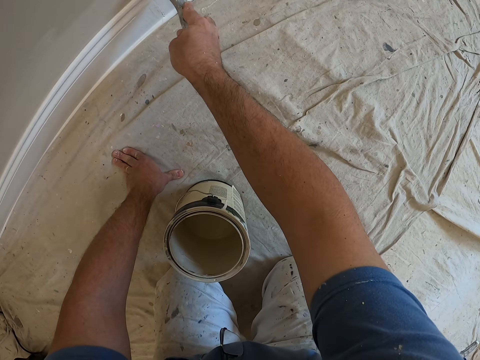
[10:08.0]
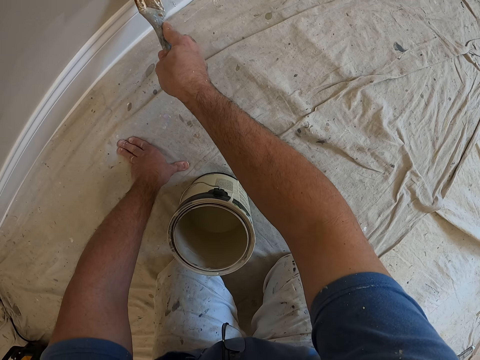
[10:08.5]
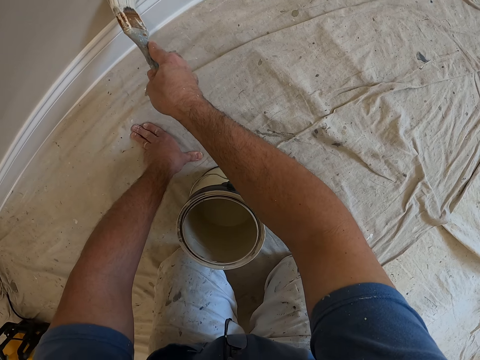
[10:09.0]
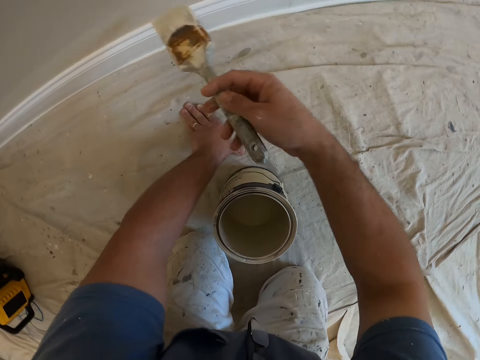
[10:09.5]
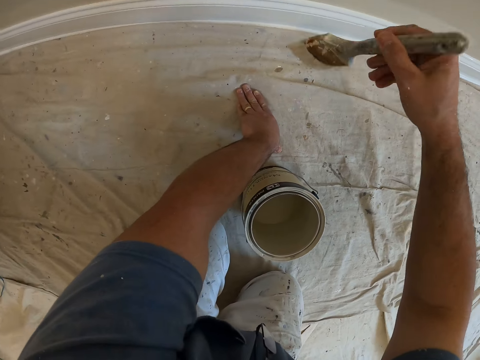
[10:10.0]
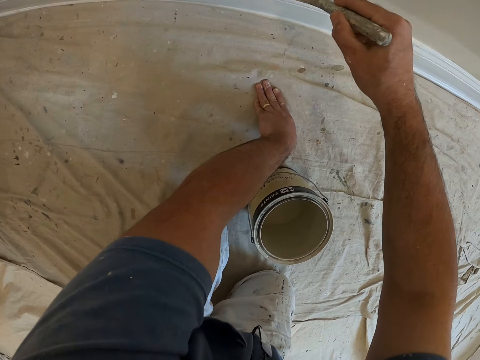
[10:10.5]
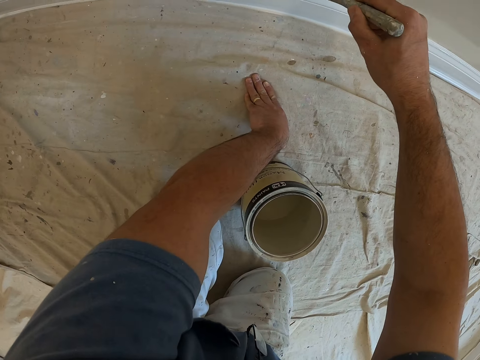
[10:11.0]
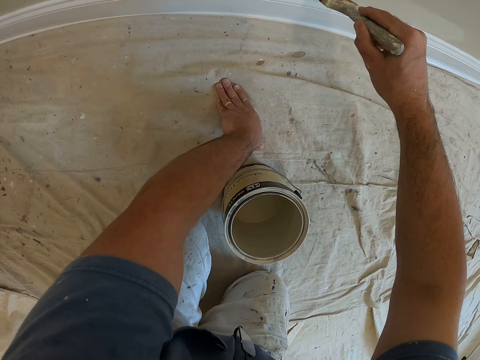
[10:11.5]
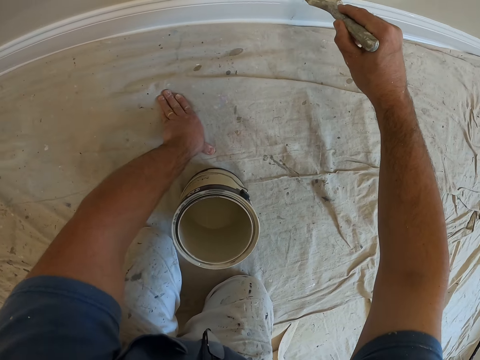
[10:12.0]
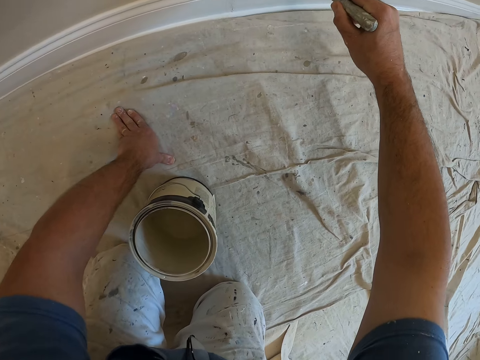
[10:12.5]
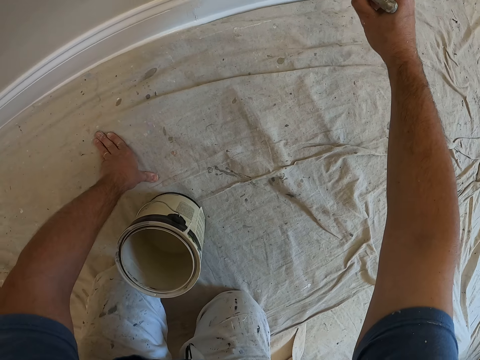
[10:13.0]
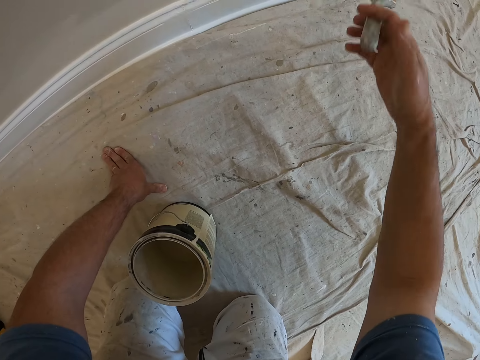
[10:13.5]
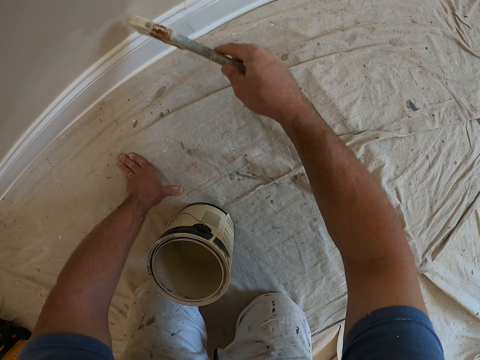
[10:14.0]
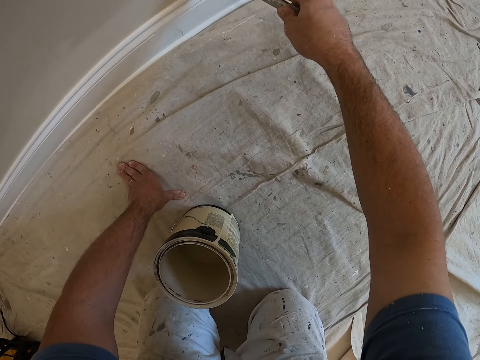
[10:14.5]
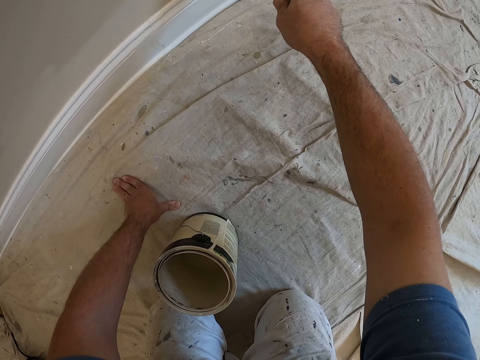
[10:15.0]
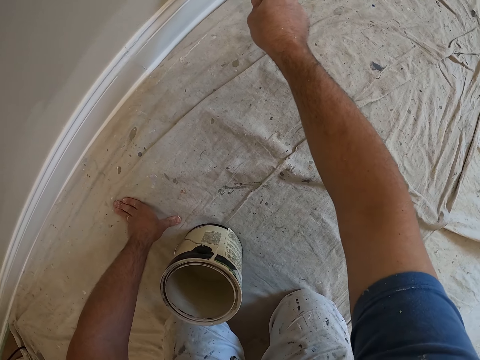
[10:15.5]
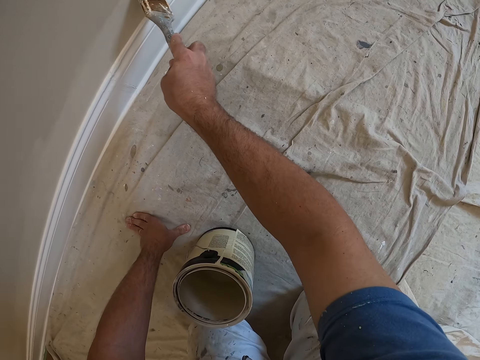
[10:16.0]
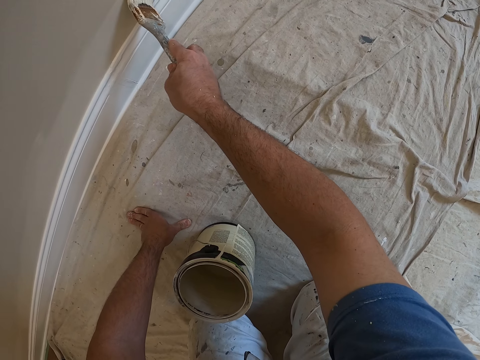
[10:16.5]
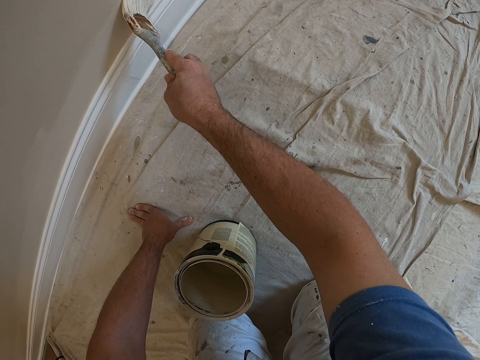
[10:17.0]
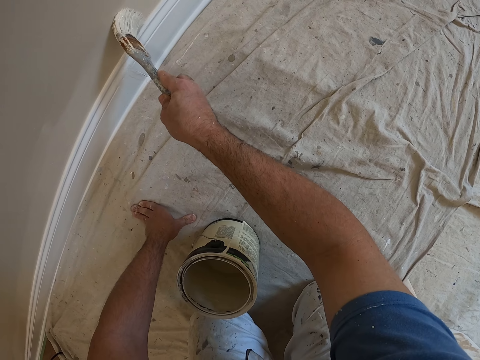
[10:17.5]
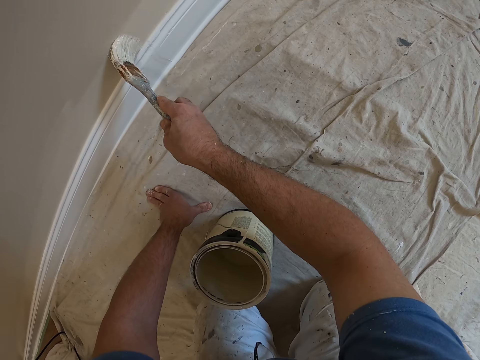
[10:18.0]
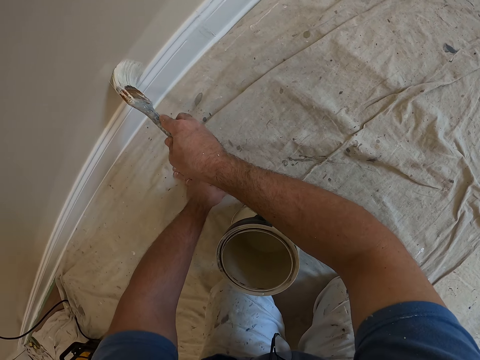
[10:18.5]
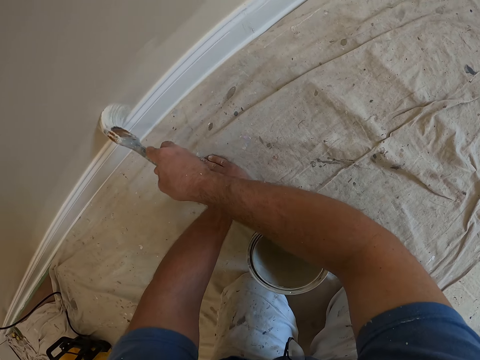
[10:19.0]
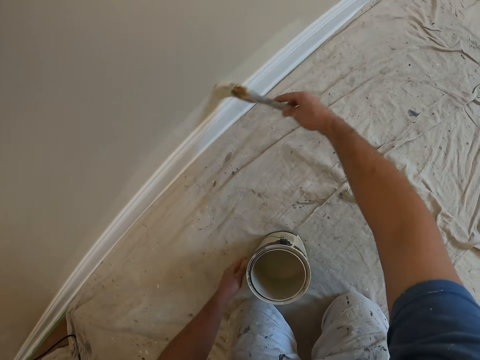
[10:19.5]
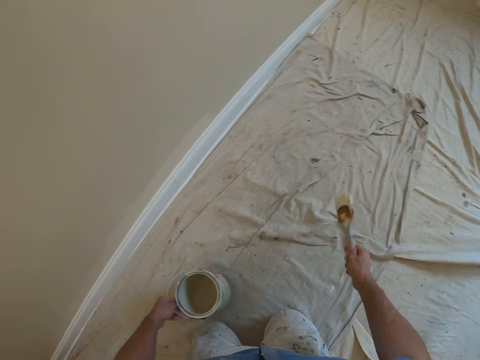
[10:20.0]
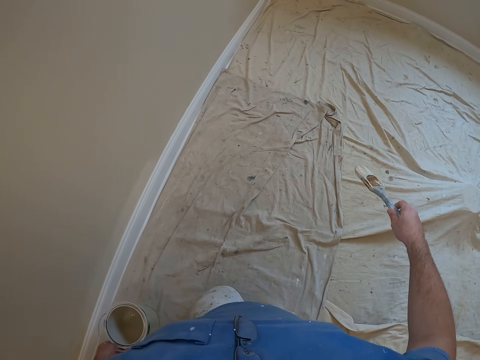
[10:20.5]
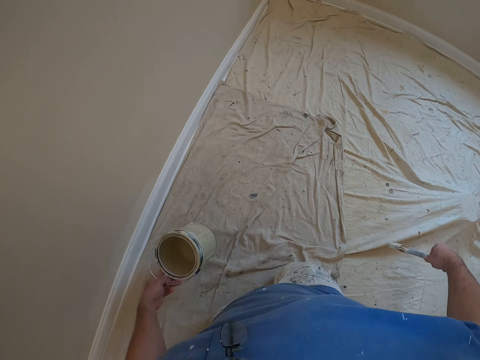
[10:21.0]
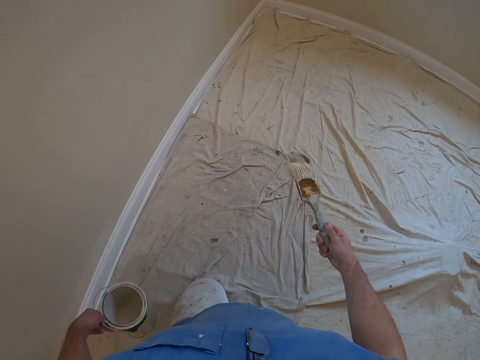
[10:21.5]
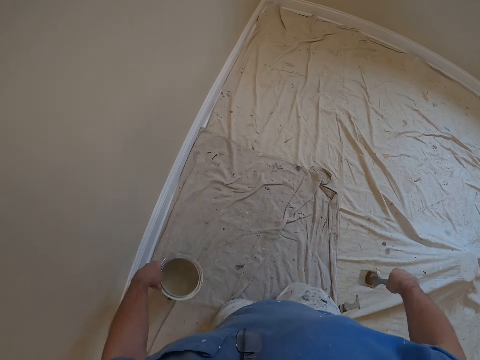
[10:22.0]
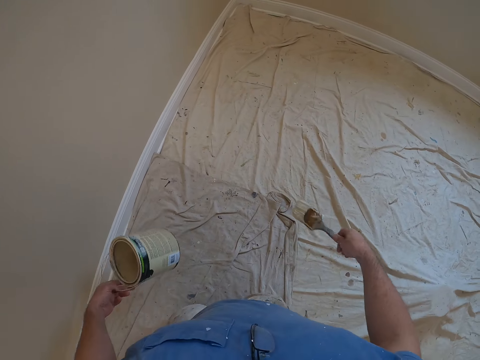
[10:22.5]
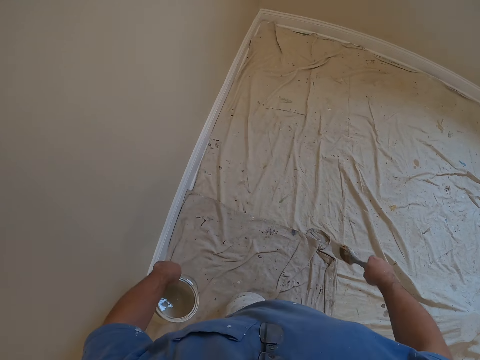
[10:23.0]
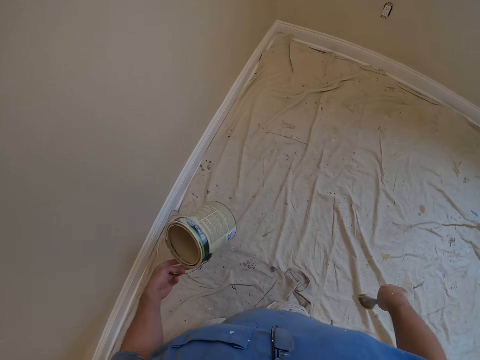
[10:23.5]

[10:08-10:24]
The camera wearer moves to another part of the room with the paint container in his left hand and a brush in his right hand.

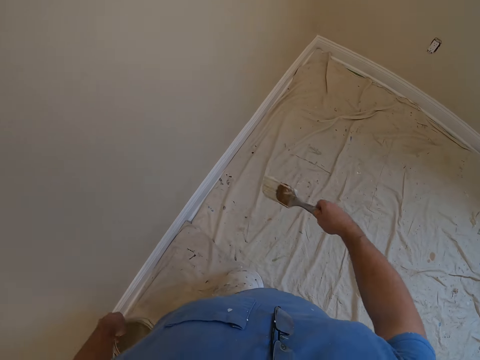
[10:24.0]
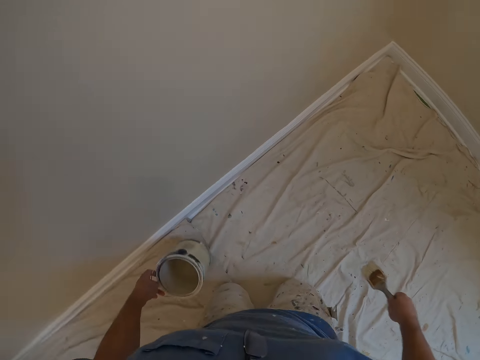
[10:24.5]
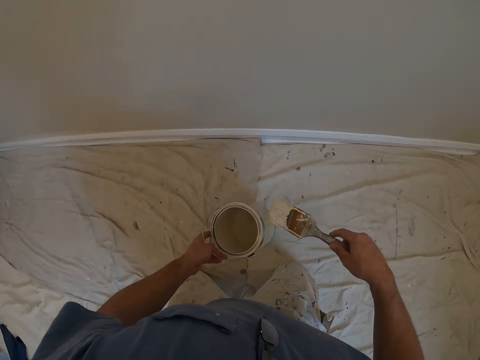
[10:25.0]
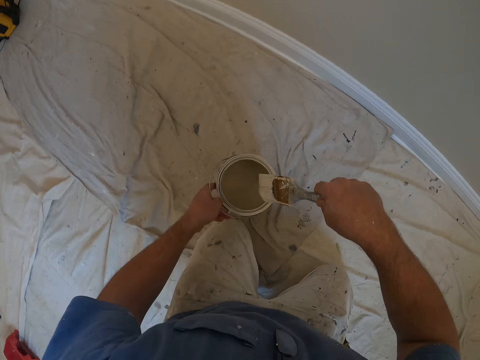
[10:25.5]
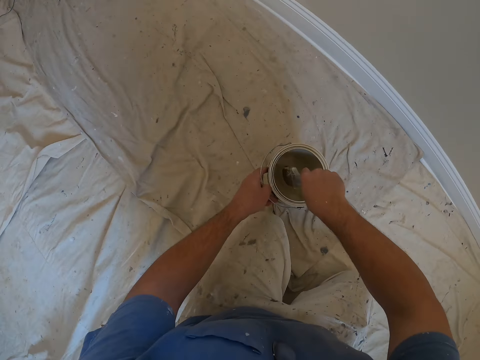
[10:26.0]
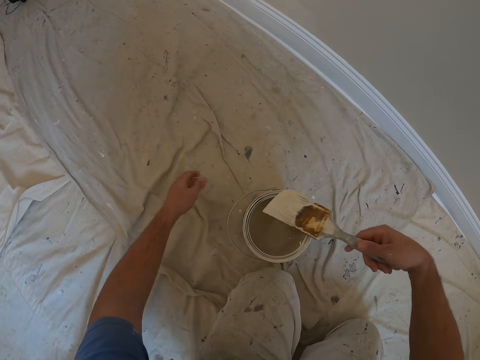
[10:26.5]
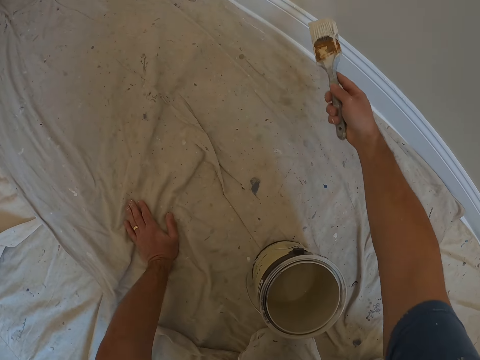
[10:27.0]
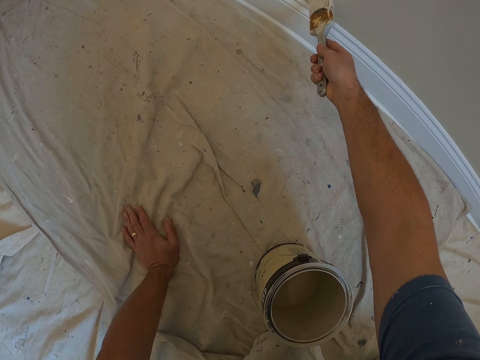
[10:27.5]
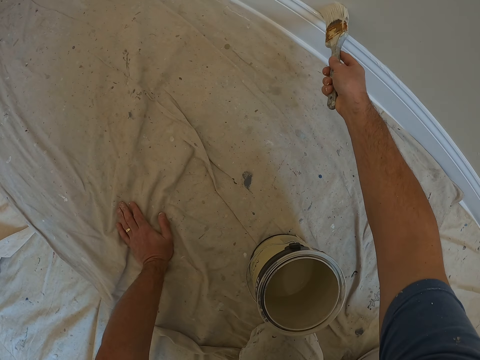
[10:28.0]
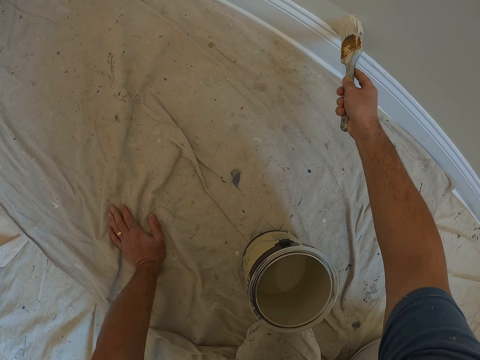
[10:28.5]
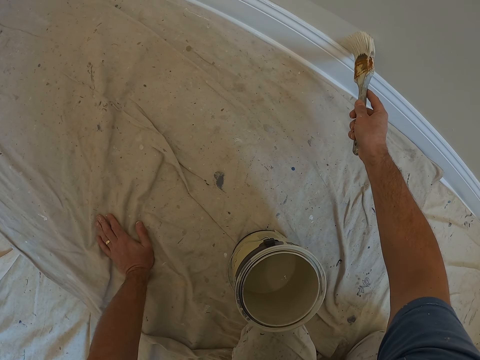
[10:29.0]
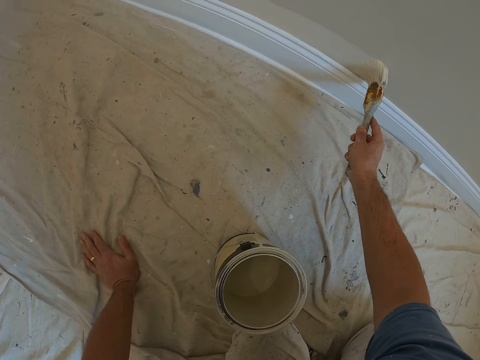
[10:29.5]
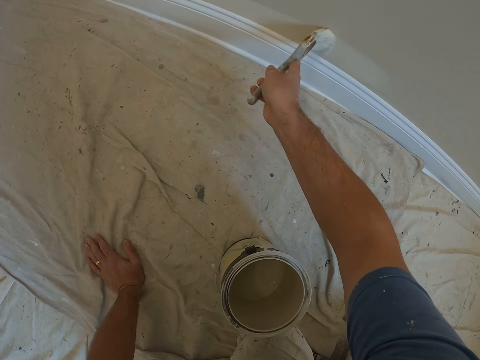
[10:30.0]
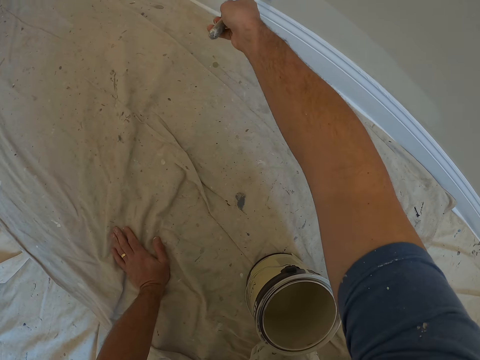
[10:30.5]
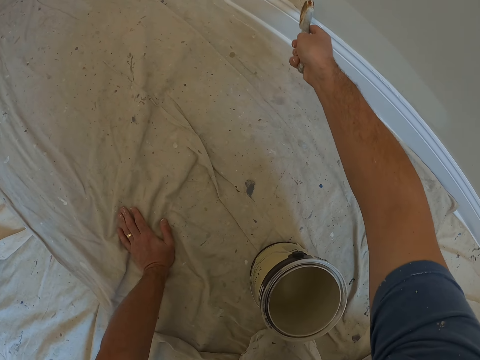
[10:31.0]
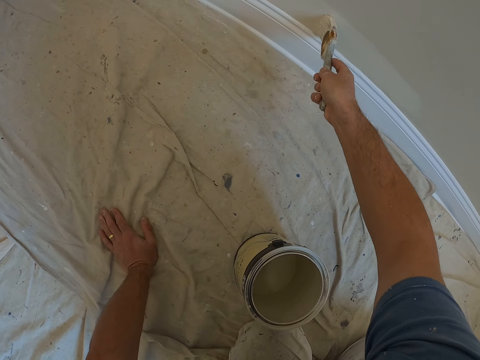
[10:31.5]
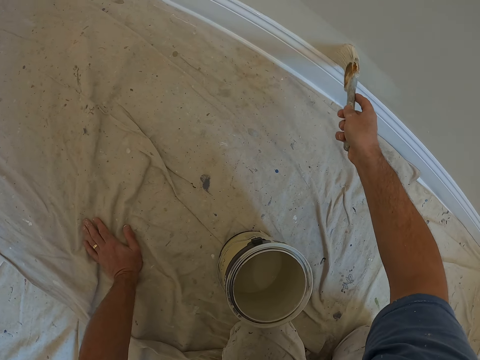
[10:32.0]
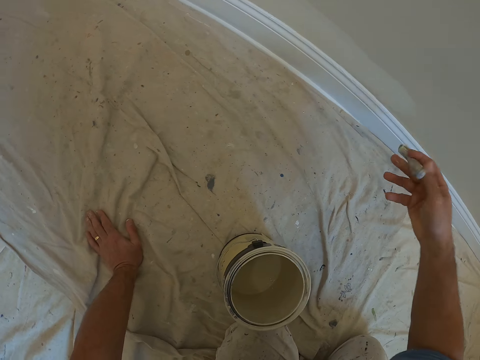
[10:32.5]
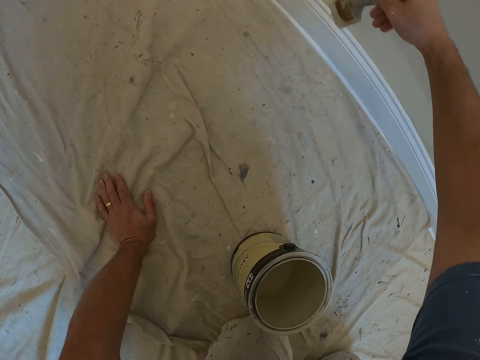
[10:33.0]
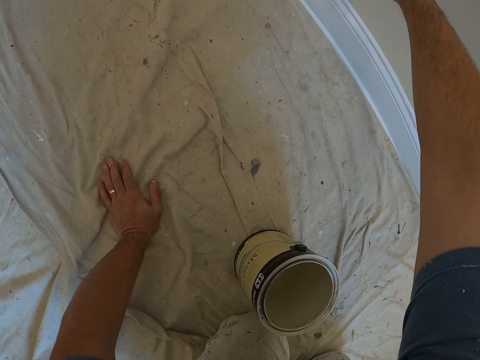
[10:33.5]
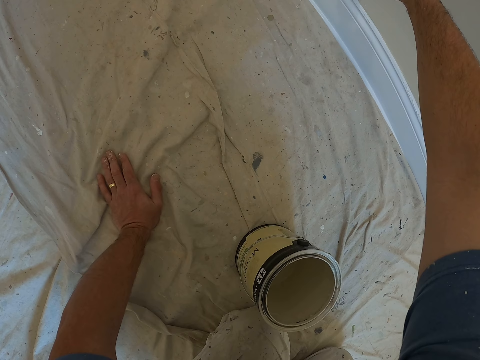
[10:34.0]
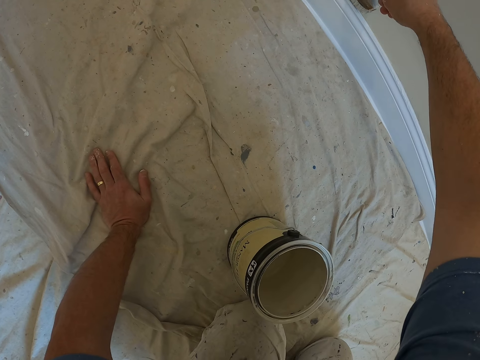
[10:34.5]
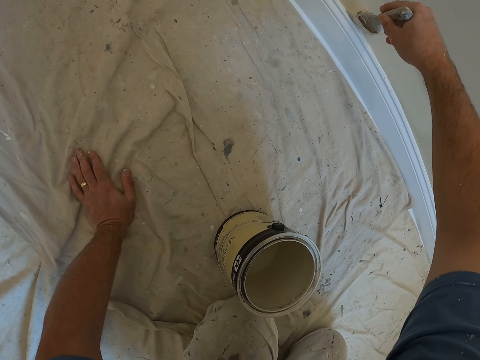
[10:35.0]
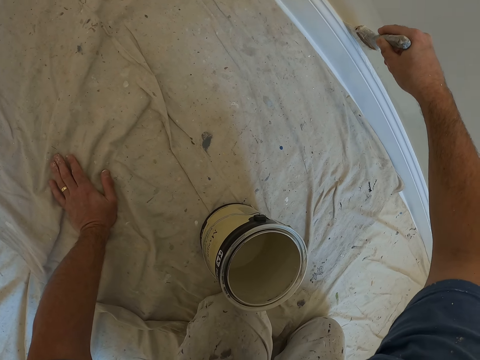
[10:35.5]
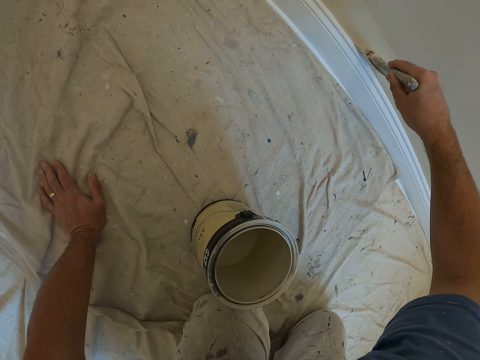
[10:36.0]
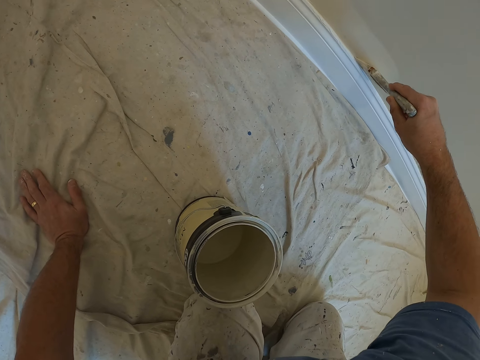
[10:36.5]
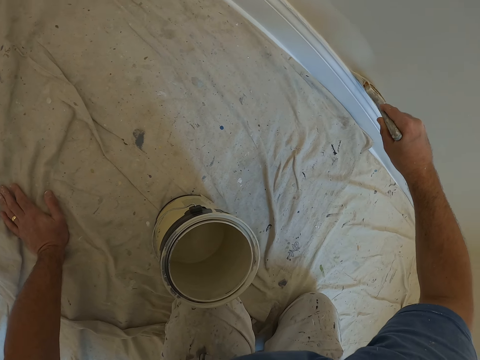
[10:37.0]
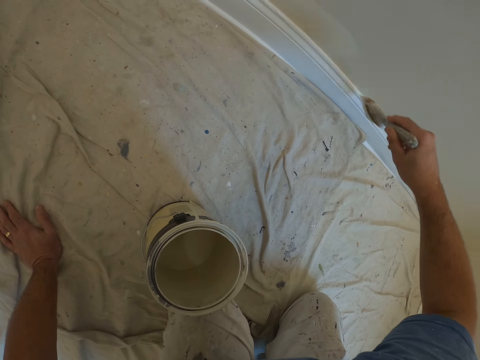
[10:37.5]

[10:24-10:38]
The camera wearer dips the brush in his right hand into the paint container in his left hand. He drops the paint container in his left hand on the floor. He places his left hand on the floor. He paints the wall with the brush in his right hand.
